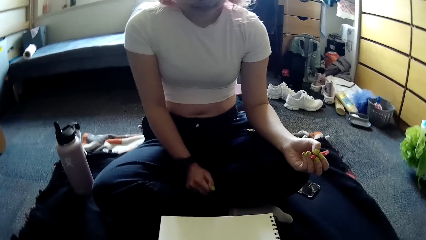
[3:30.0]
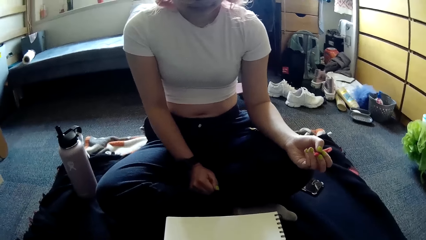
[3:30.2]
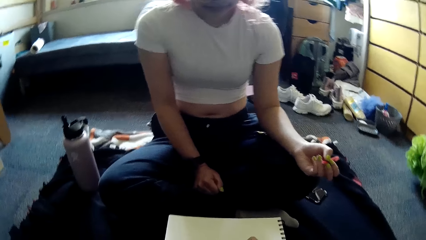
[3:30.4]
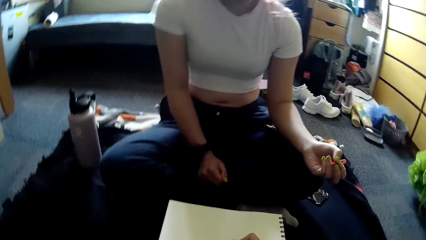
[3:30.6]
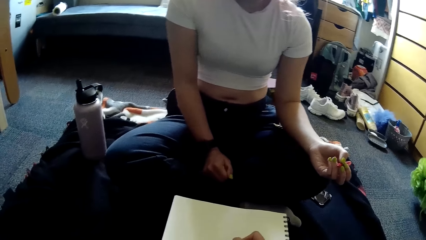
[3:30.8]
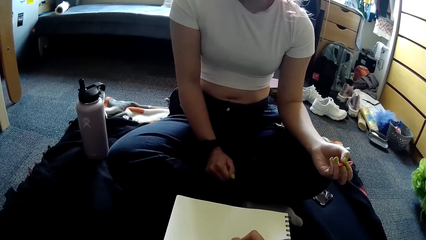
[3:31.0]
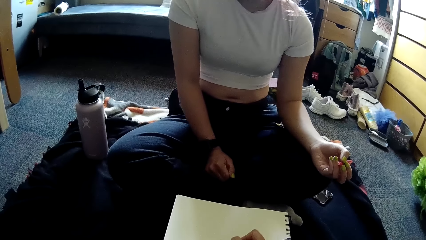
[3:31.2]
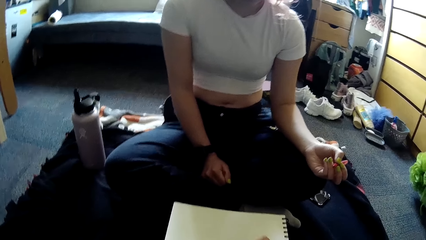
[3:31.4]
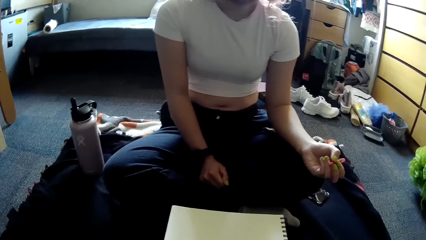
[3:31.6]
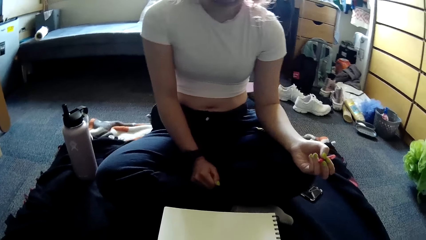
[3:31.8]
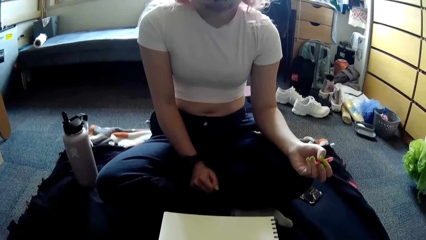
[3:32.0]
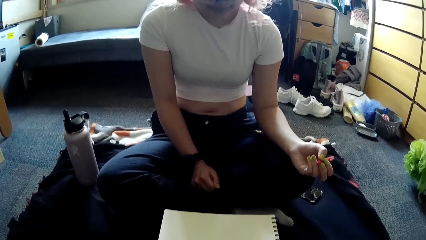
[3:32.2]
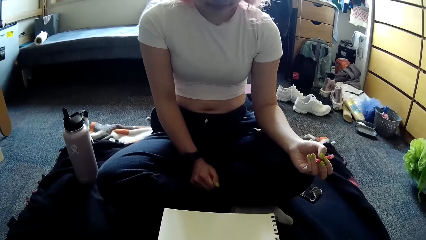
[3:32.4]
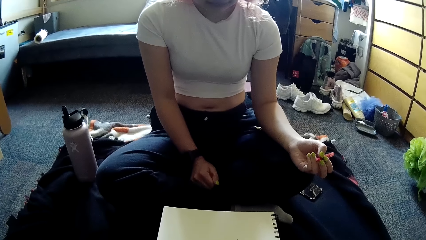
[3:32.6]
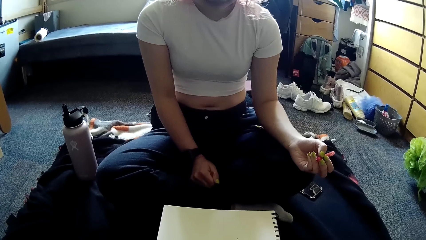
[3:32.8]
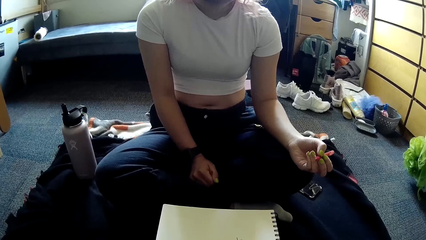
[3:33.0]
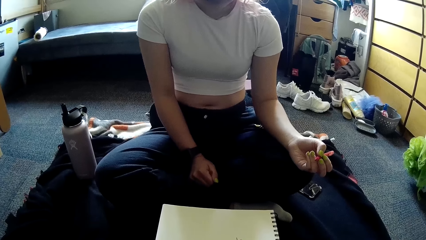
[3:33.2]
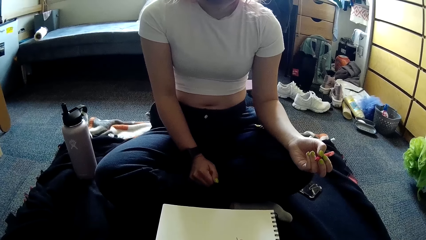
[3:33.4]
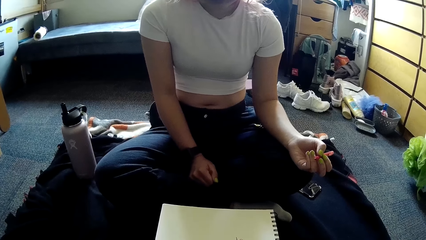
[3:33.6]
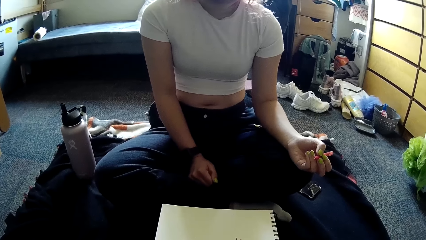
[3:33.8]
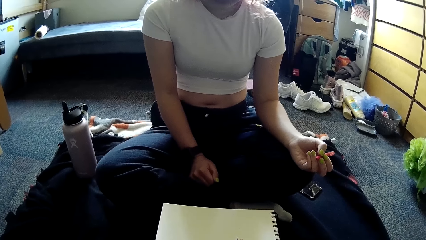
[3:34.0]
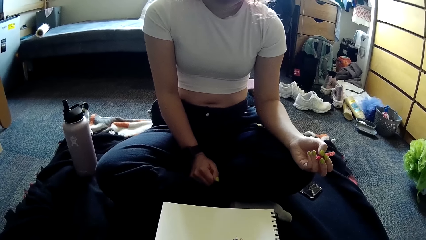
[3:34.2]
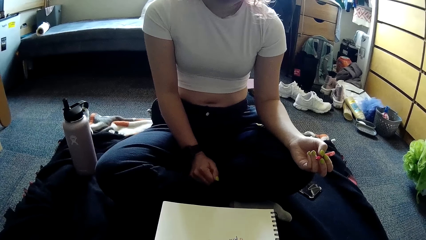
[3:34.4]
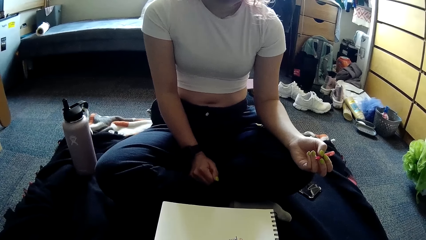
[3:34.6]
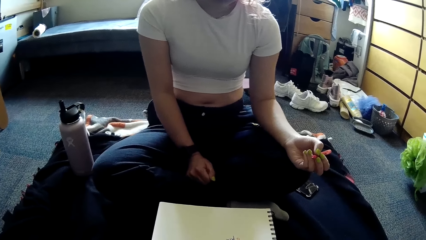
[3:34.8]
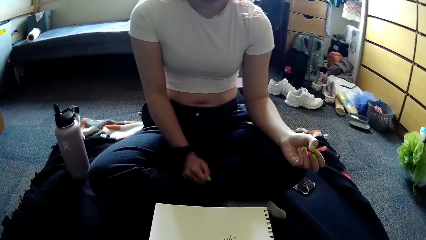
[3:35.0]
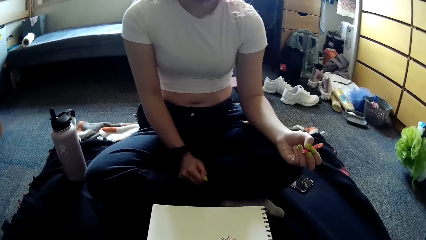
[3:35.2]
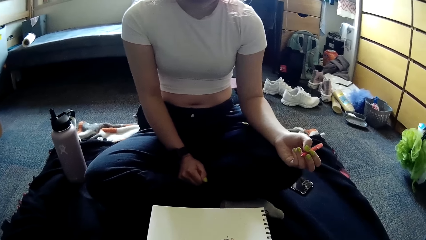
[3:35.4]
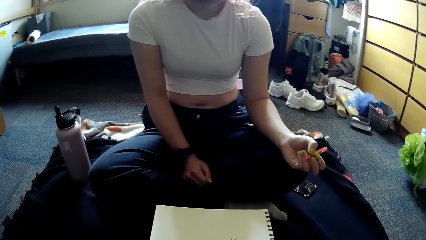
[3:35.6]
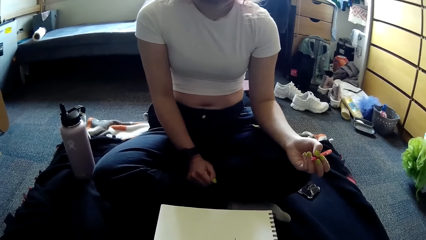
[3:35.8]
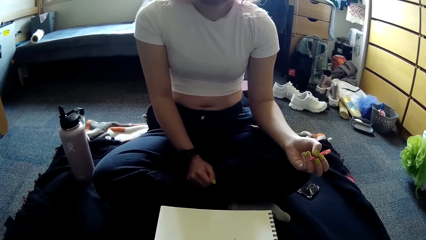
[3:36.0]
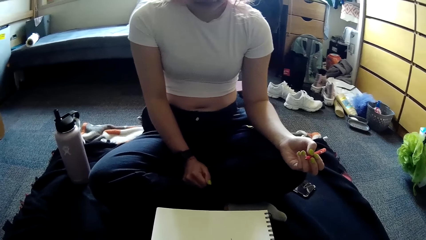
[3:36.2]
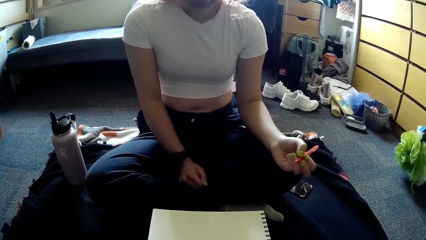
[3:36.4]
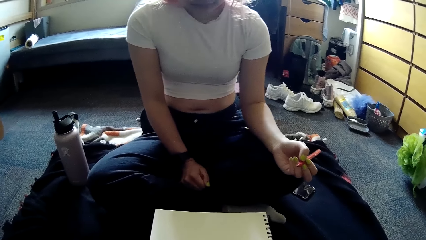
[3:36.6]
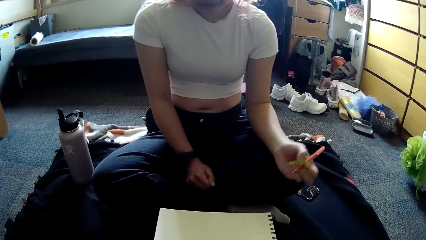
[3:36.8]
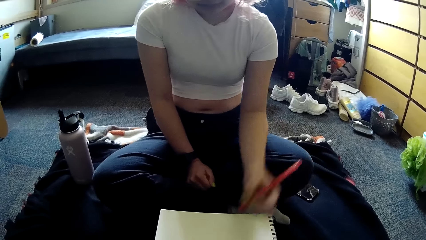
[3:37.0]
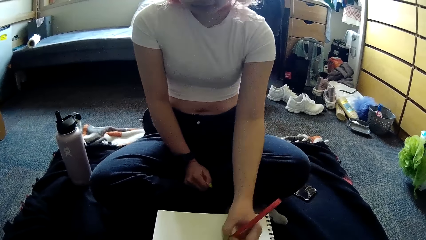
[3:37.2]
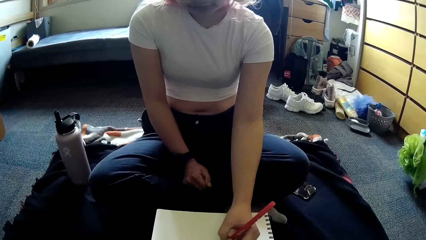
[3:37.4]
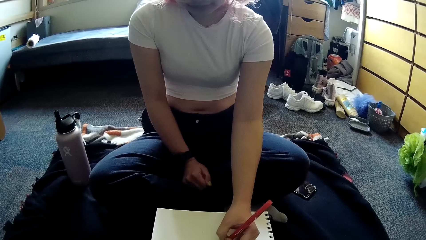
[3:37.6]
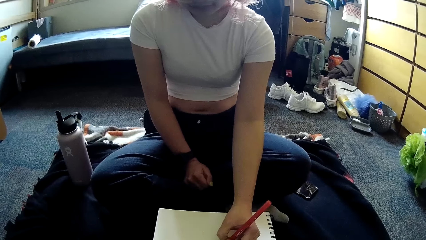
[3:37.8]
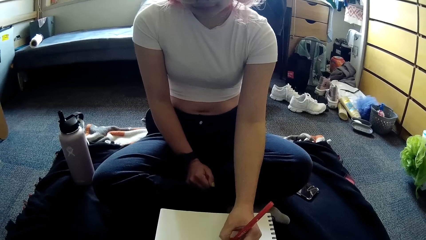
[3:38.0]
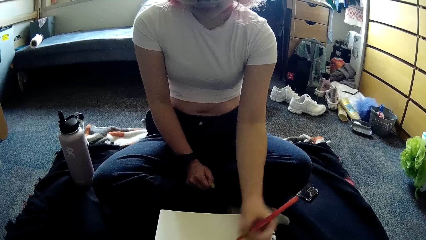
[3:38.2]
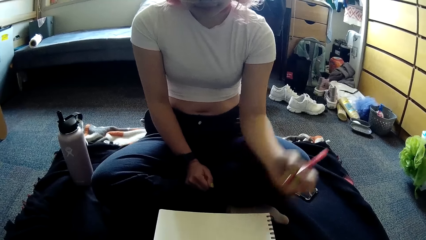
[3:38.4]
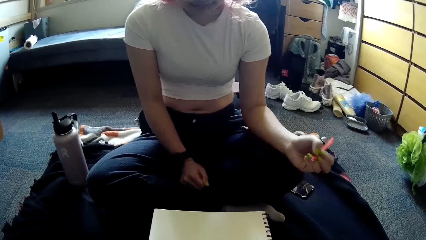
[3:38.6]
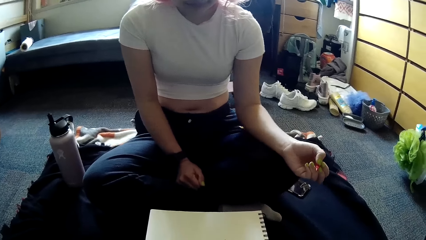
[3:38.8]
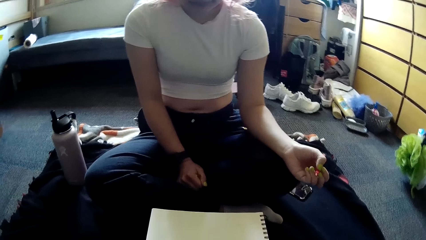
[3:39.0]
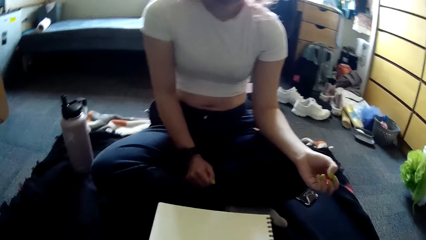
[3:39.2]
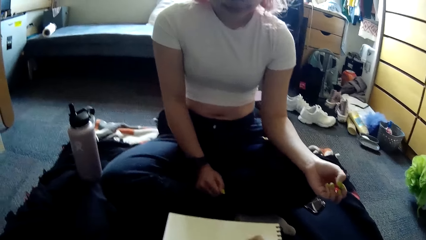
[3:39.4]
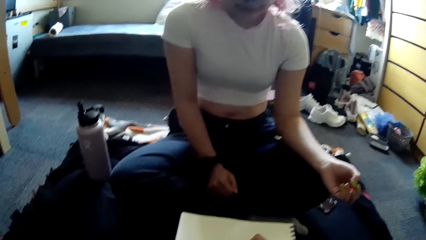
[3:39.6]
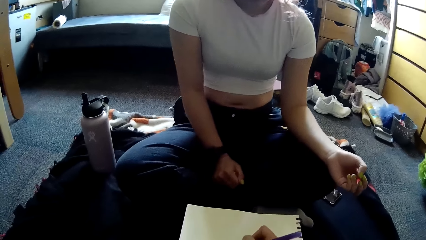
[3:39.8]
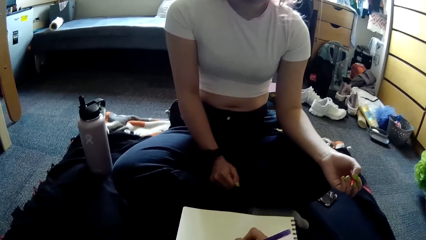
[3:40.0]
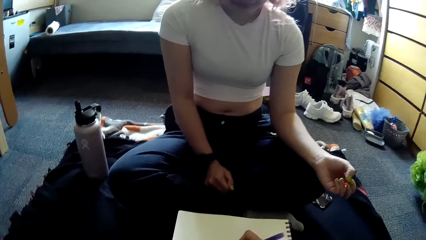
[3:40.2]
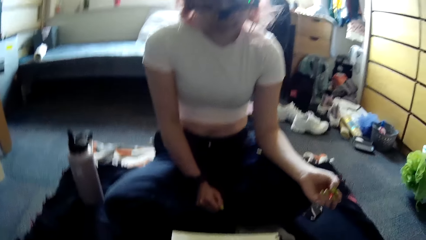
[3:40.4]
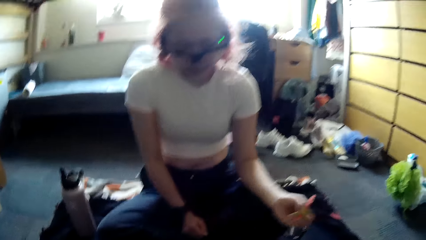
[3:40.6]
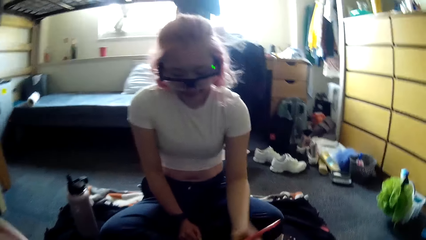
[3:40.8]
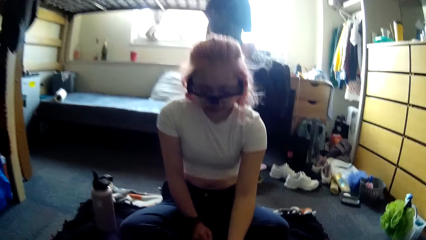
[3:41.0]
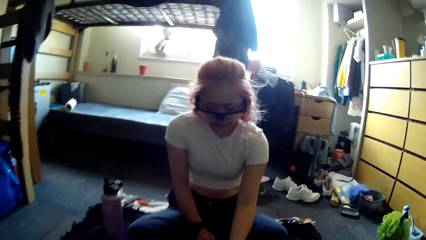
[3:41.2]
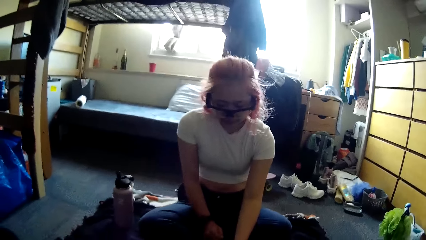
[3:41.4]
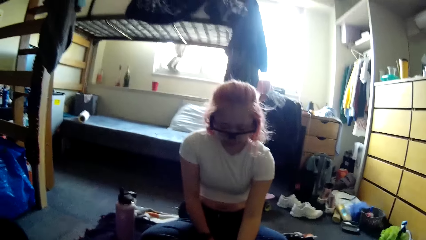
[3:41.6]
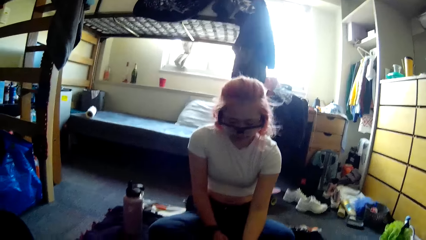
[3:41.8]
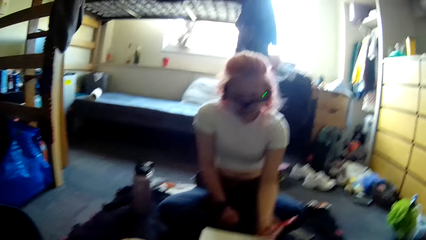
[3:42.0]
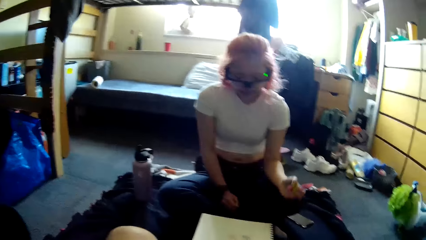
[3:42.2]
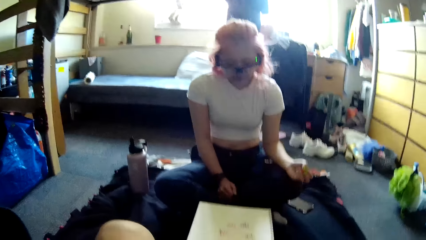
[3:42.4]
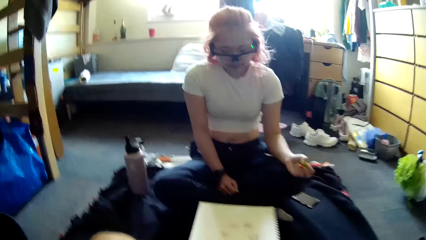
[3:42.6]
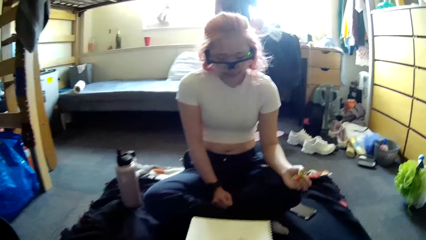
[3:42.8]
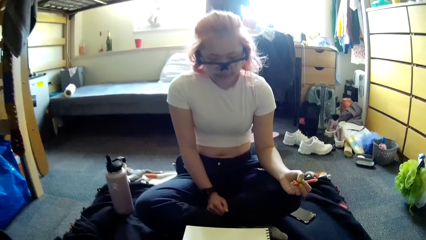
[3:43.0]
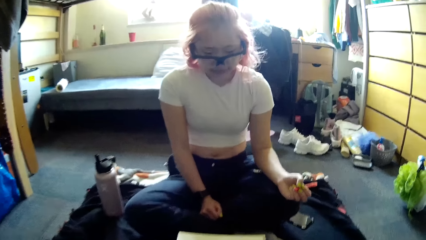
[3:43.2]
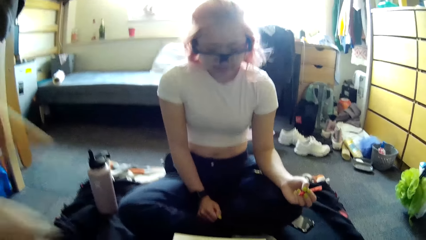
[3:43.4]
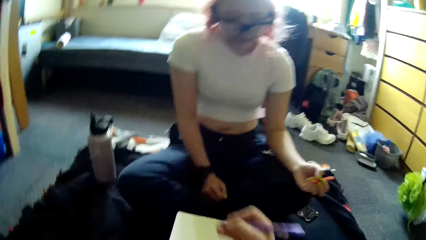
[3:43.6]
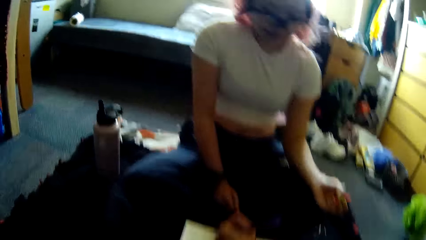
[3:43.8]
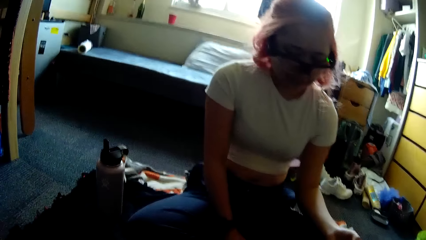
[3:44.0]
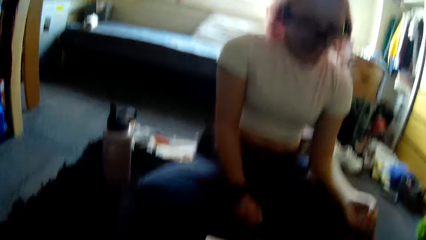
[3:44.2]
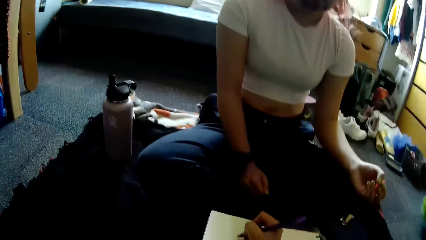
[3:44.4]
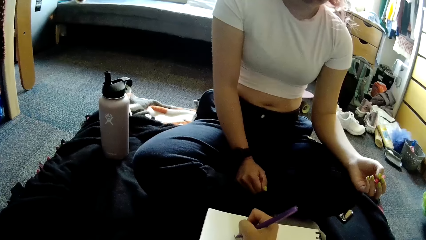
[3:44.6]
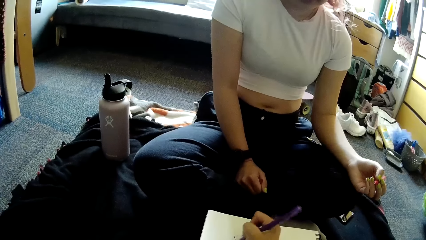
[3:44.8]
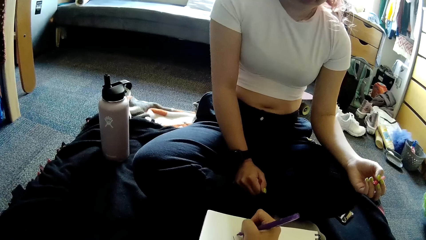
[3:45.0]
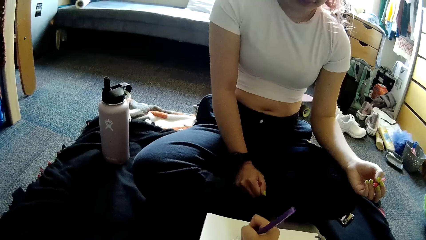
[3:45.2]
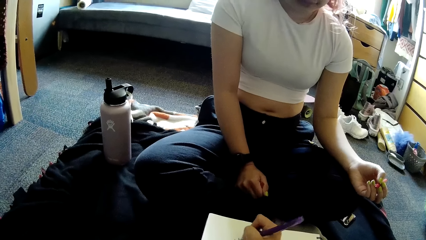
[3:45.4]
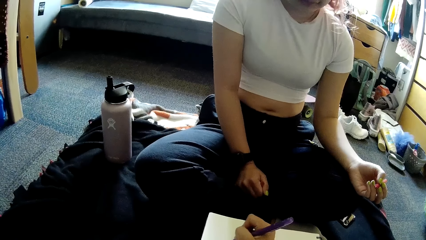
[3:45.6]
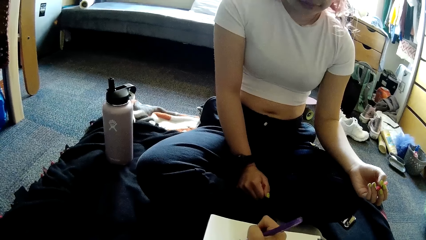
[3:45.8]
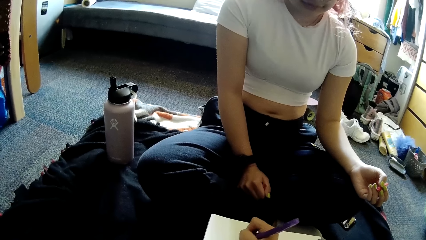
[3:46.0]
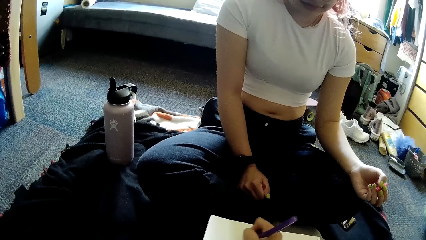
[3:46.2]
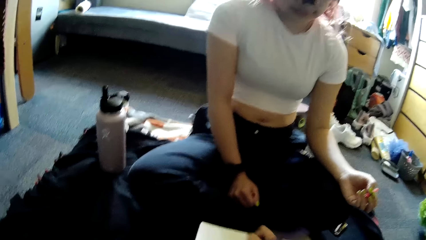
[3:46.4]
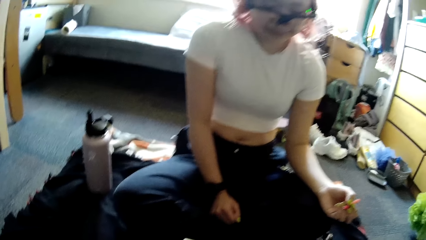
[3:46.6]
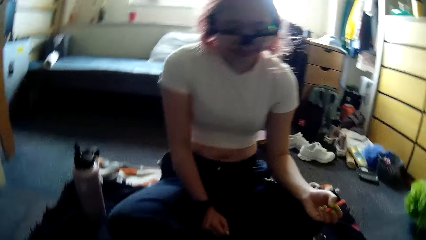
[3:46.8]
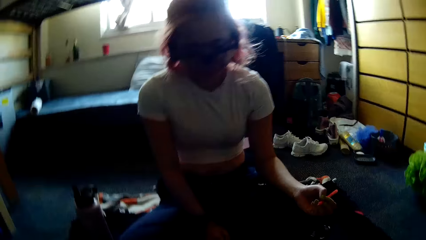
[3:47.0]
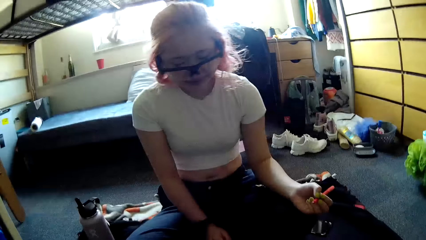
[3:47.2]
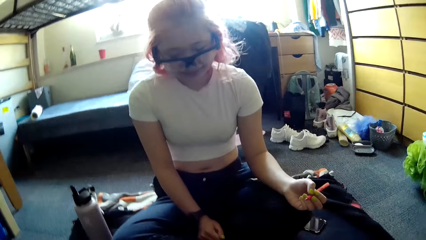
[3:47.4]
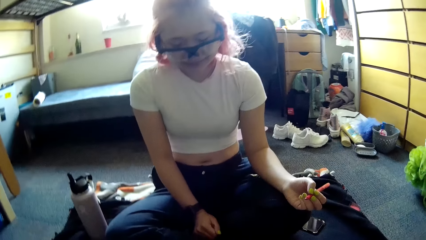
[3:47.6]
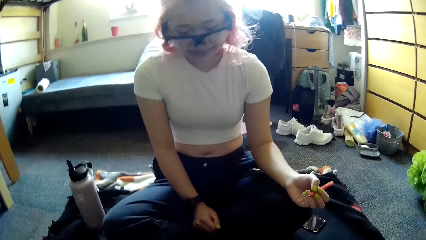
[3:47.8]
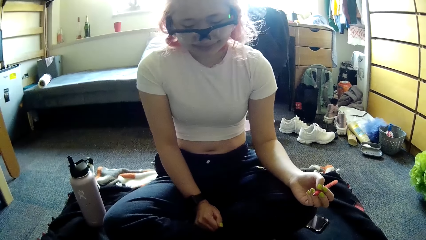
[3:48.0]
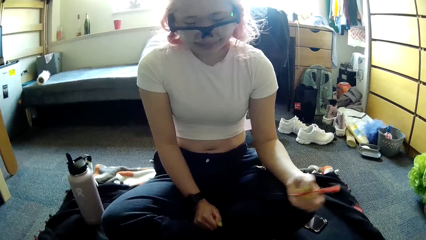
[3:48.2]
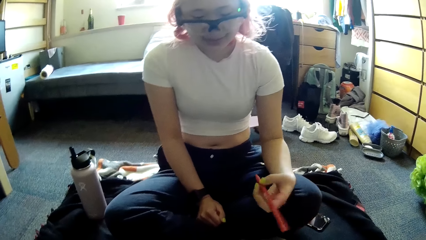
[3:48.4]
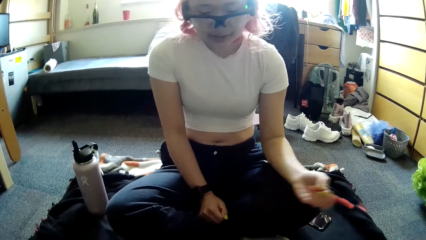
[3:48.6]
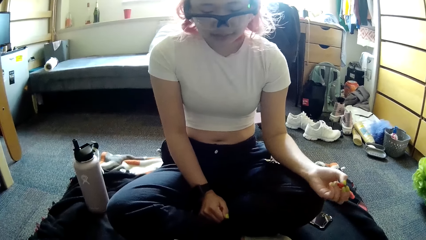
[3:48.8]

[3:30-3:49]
The camera wearer plays the paper game with the pen in her right hand on the jotter. The woman plays the paper game with the pen in her left hand on the jotter. The camera wearer plays the paper game with the pen in her right hand on the jotter. The woman plays the paper game with the pen in her left hand on the jotter. The camera wearer does something. She plays the paper game with the pen in her right hand on the jotter.
